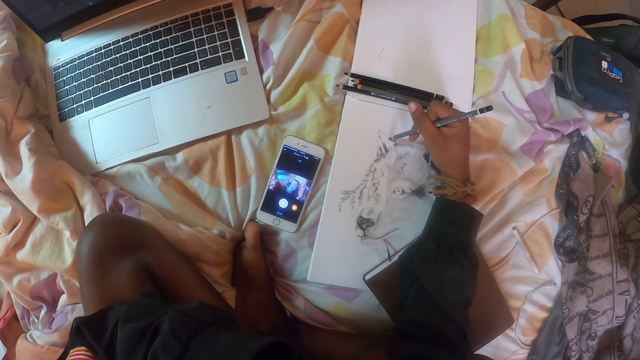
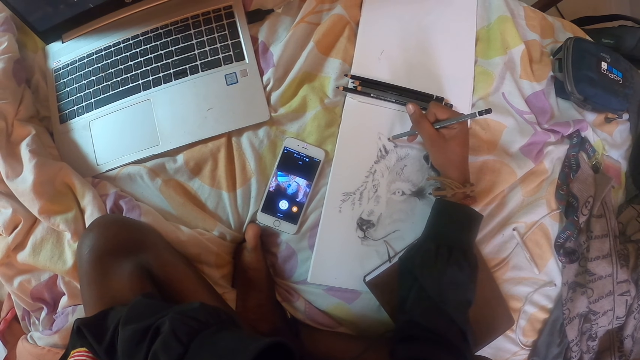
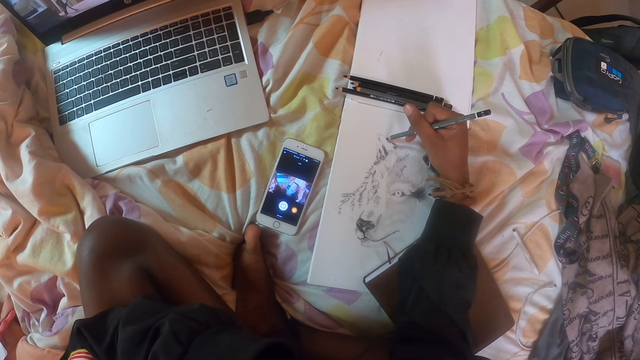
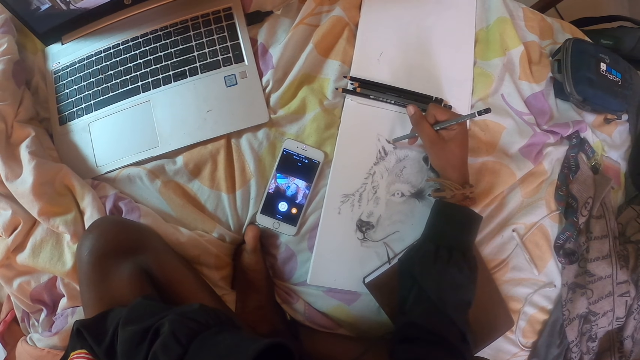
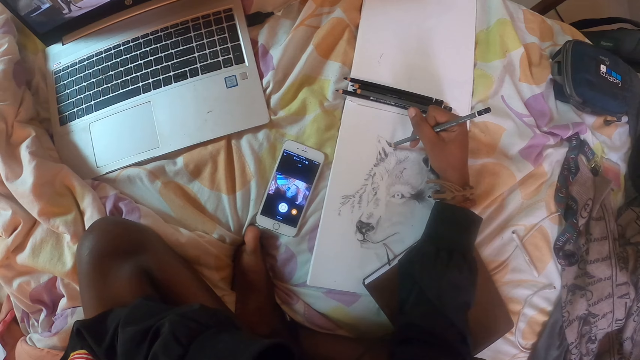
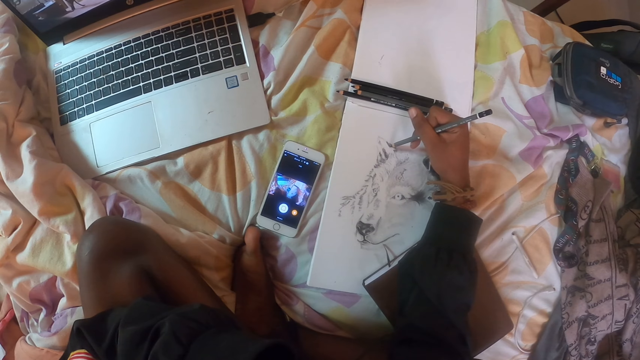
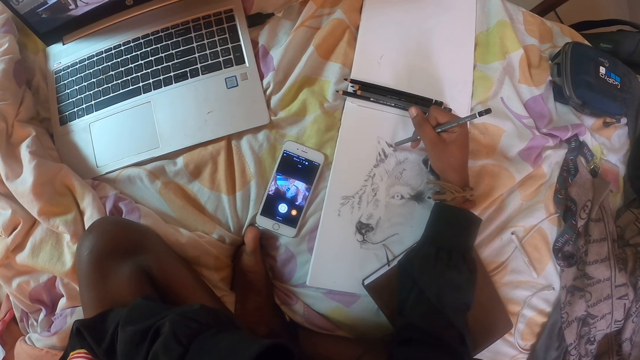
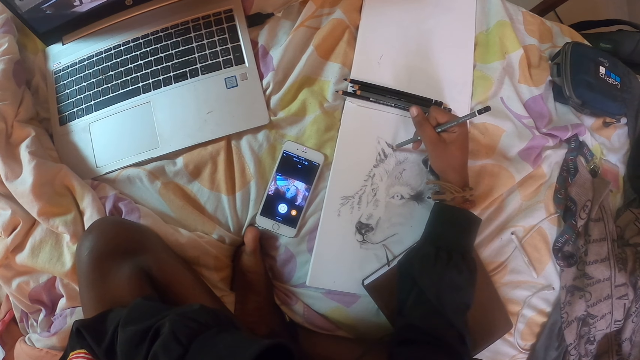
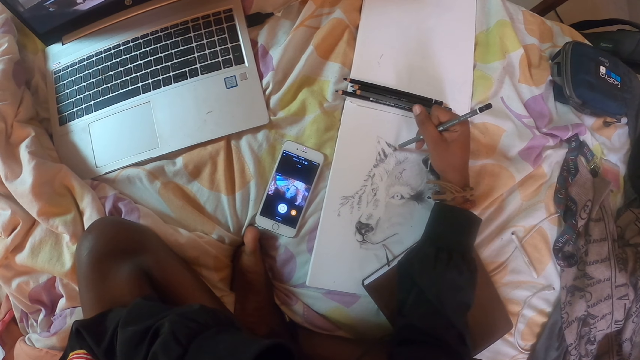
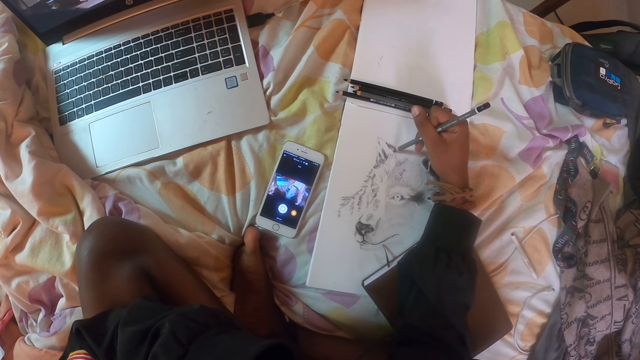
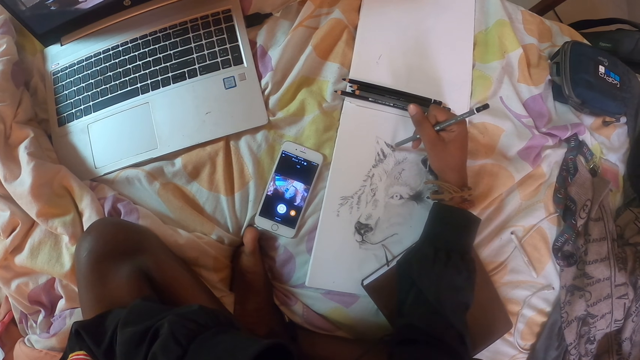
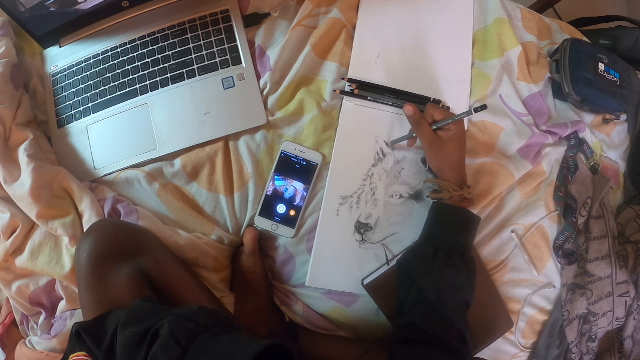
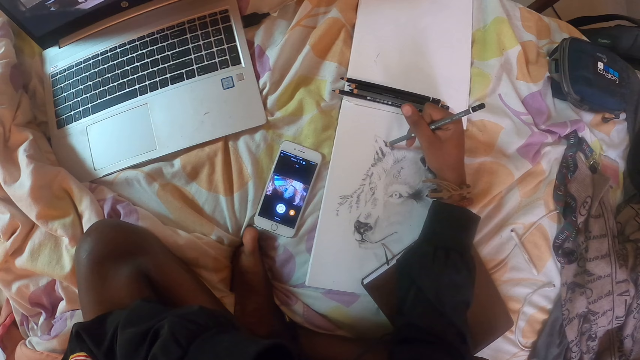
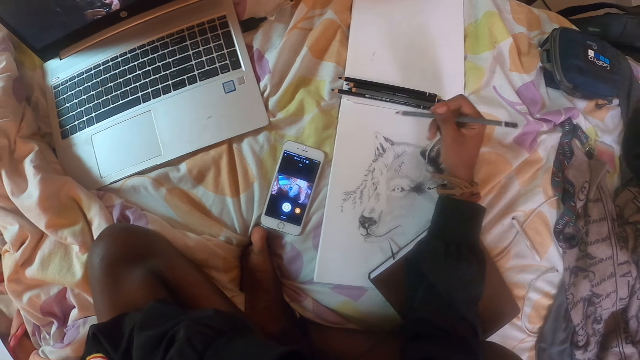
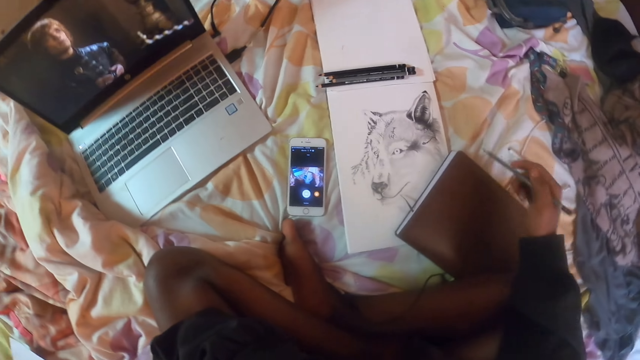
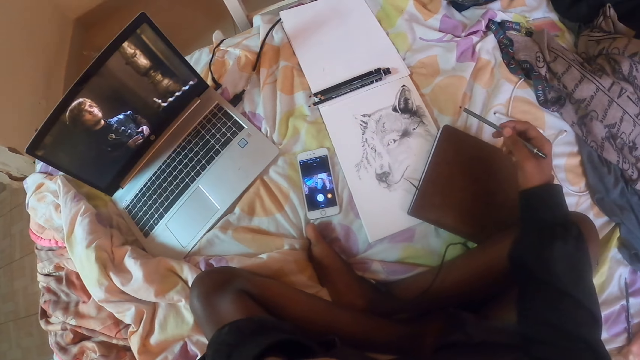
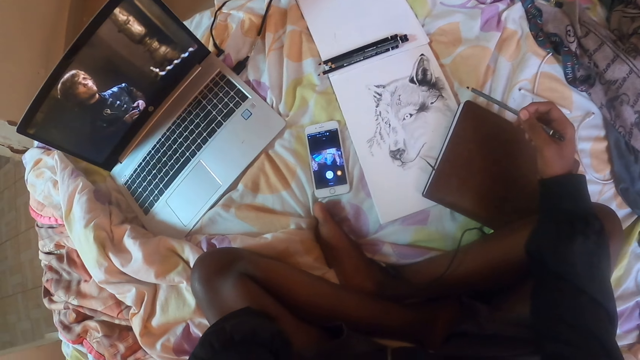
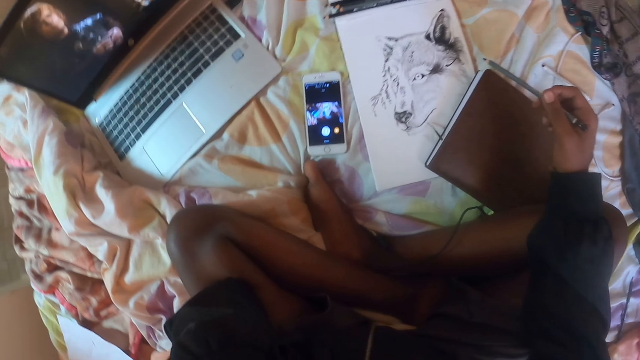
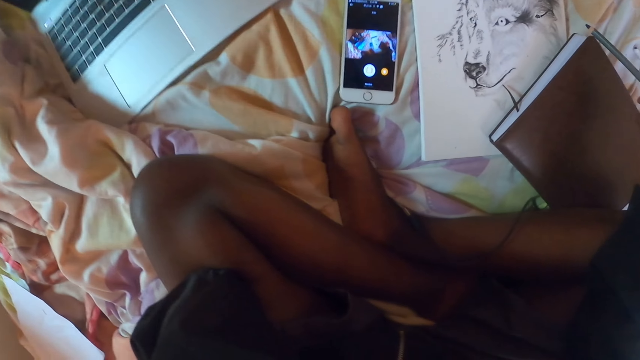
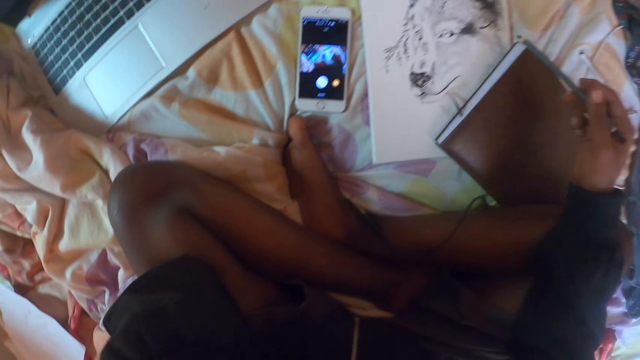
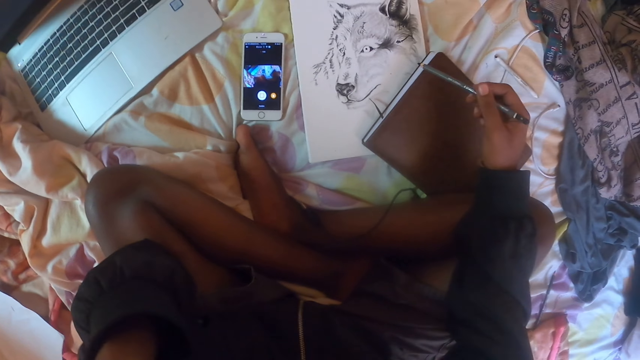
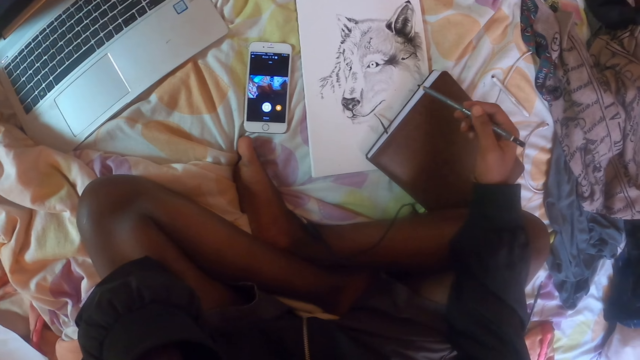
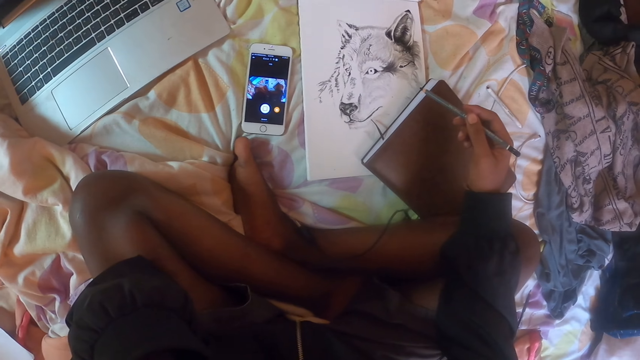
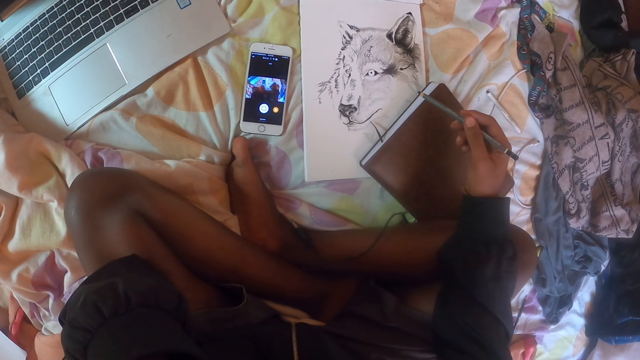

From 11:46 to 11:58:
The camera wearer looks at the drawing.

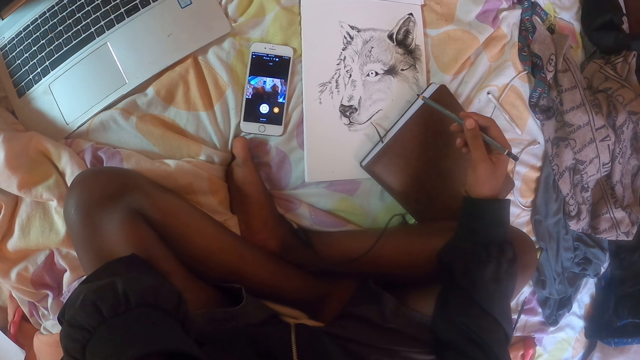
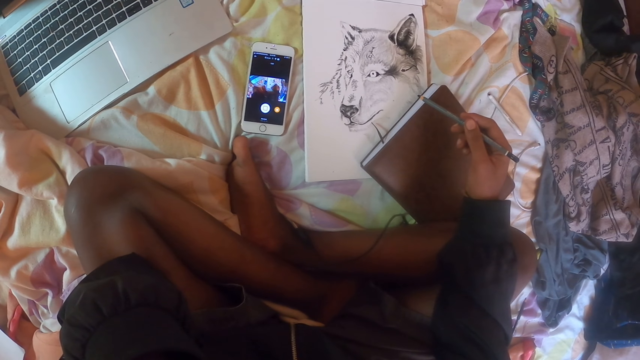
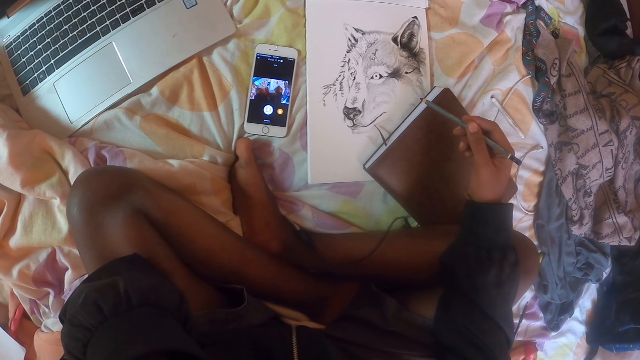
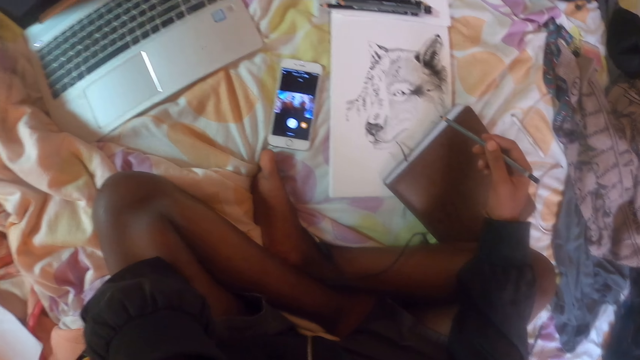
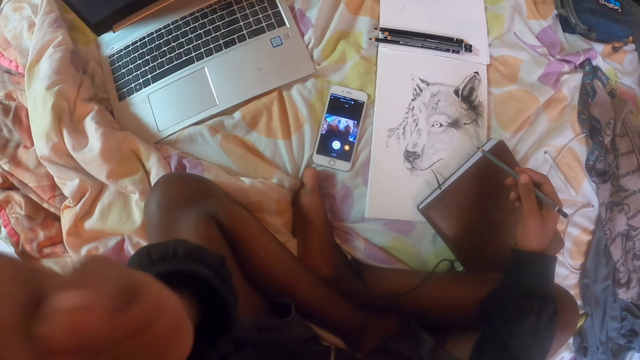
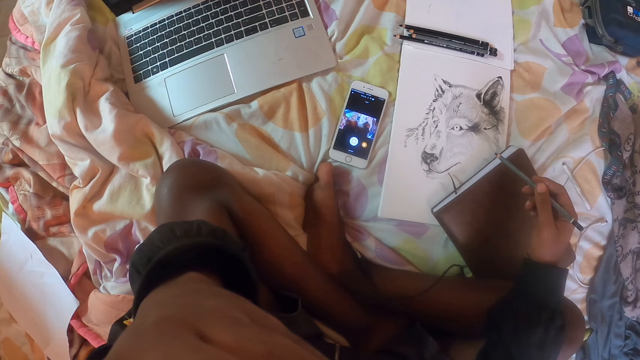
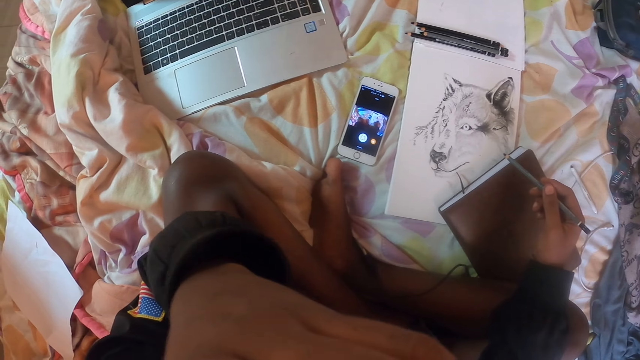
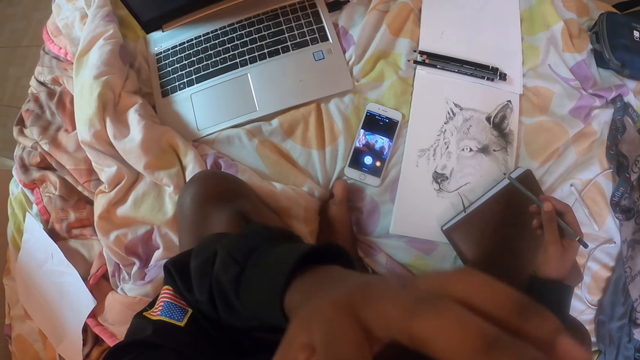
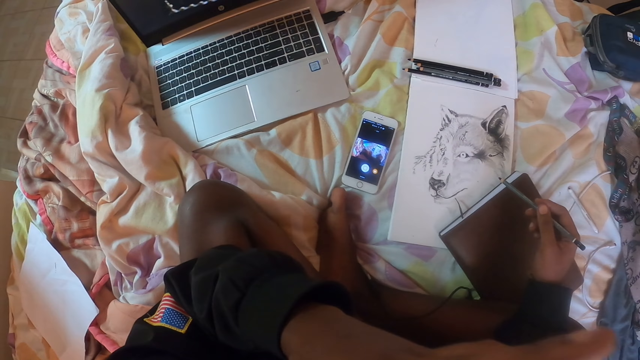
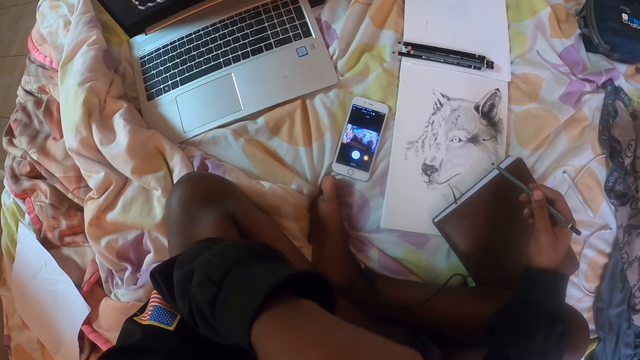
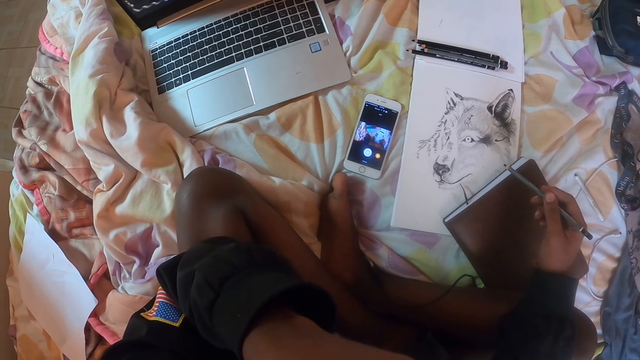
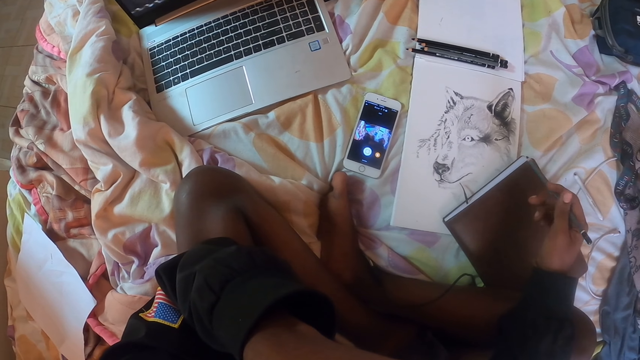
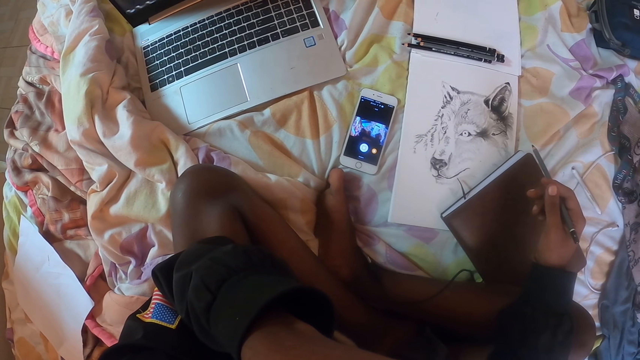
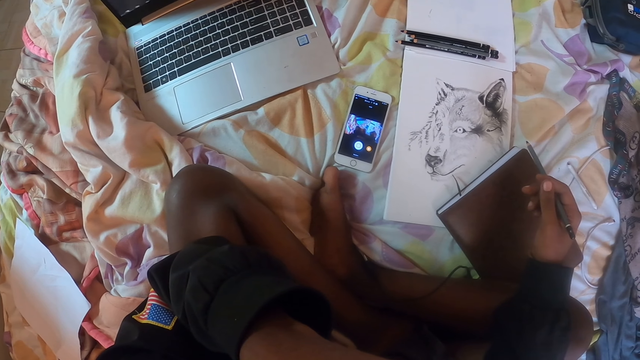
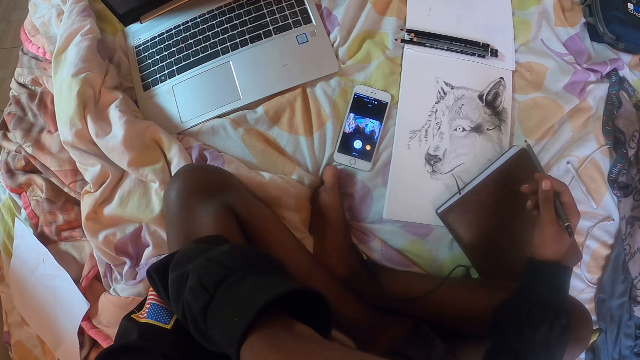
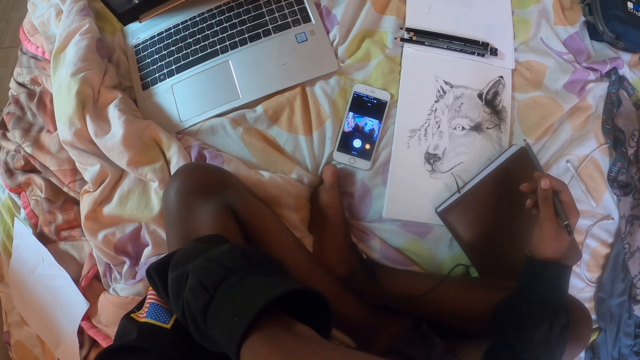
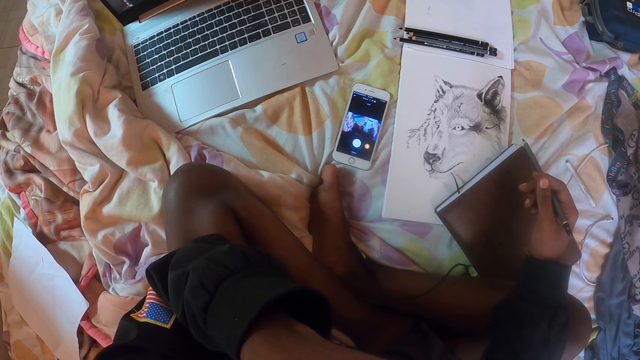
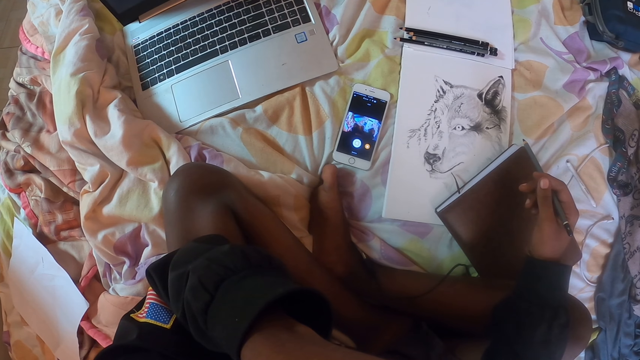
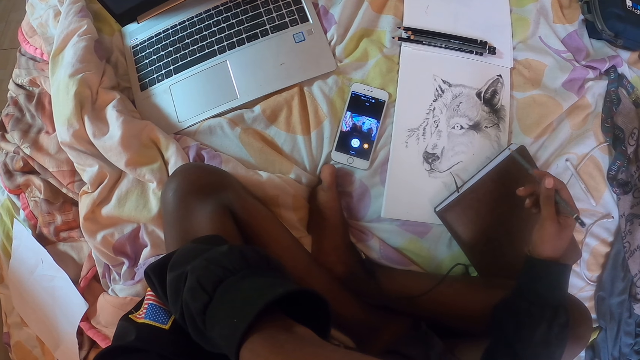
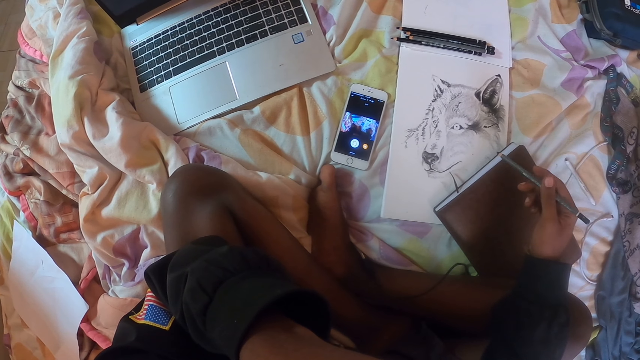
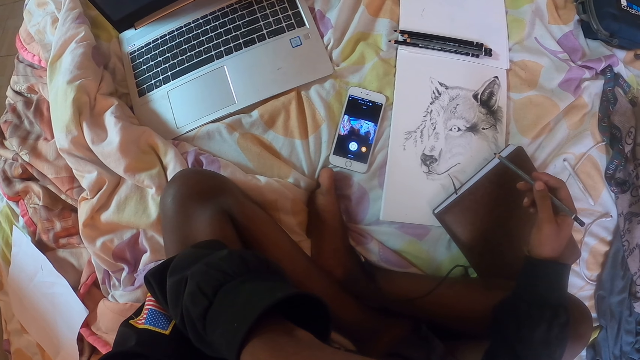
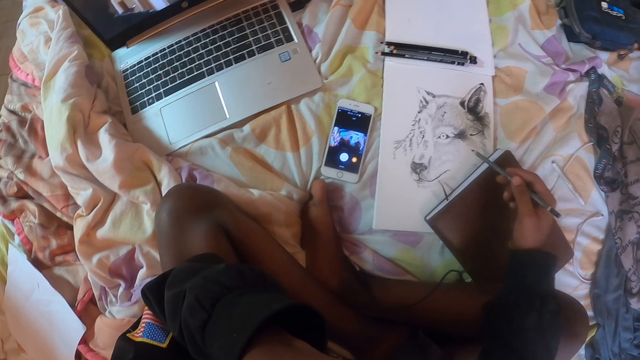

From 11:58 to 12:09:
The camera wearer touches the face with the left hand.
